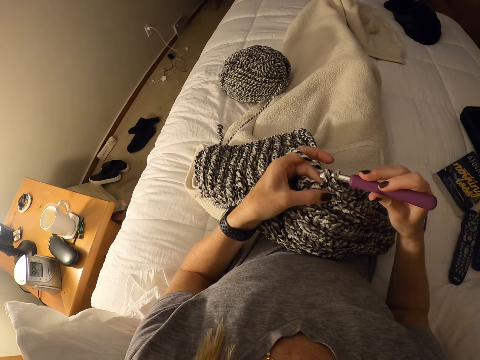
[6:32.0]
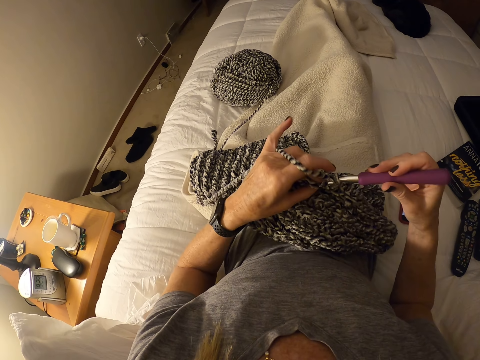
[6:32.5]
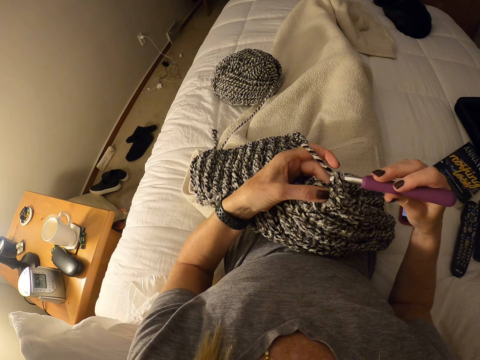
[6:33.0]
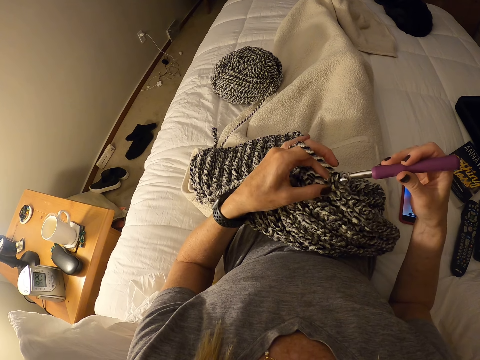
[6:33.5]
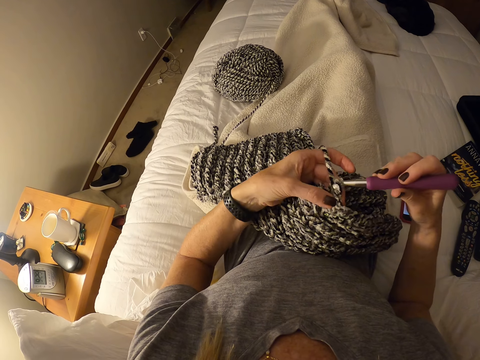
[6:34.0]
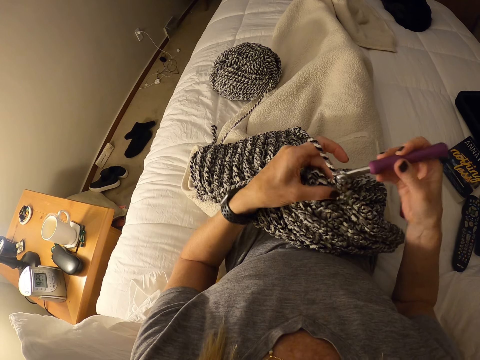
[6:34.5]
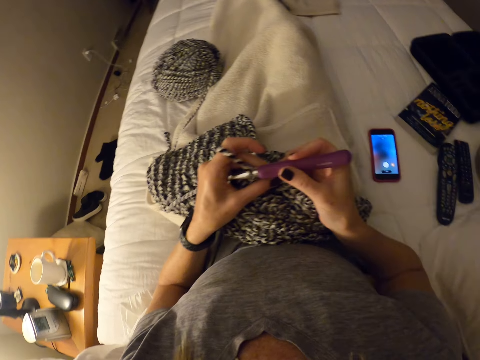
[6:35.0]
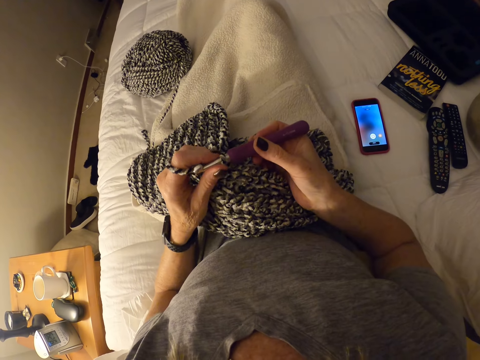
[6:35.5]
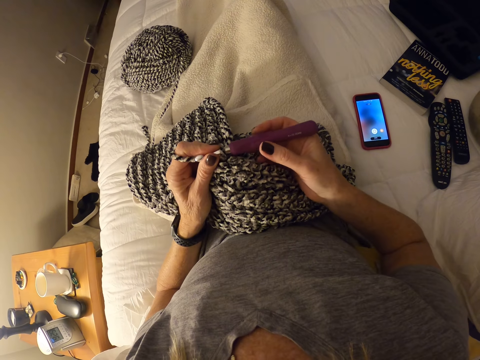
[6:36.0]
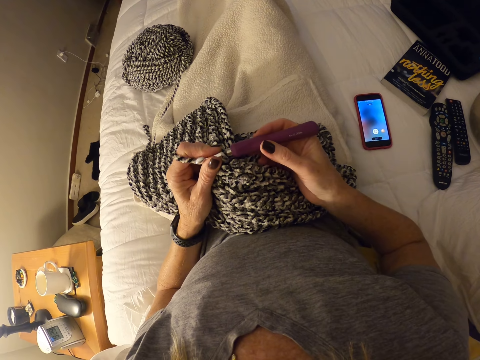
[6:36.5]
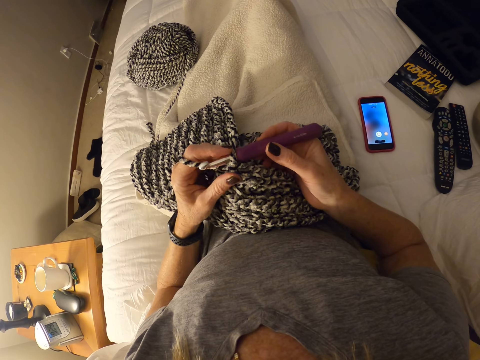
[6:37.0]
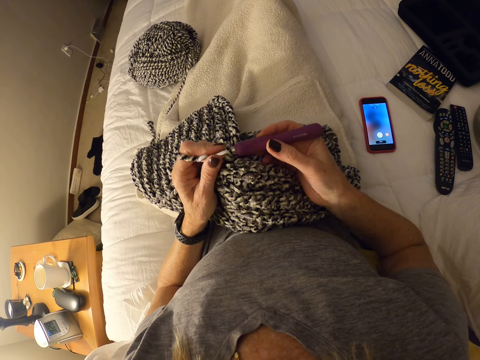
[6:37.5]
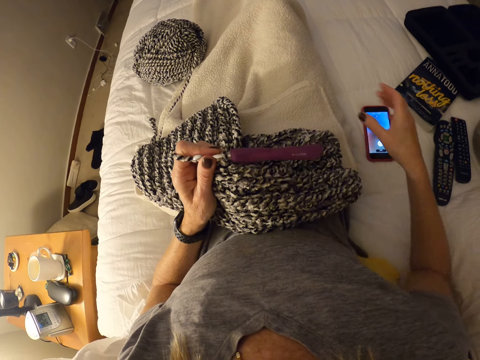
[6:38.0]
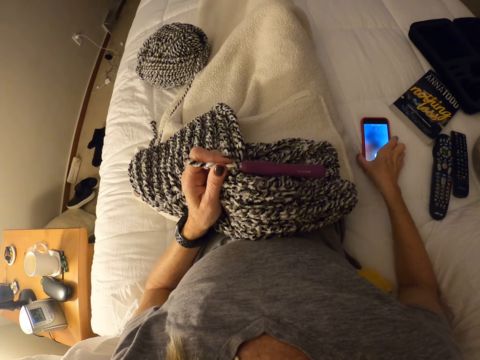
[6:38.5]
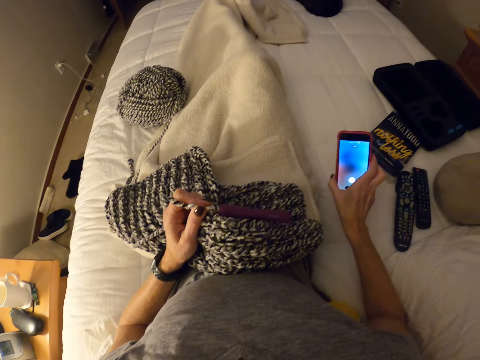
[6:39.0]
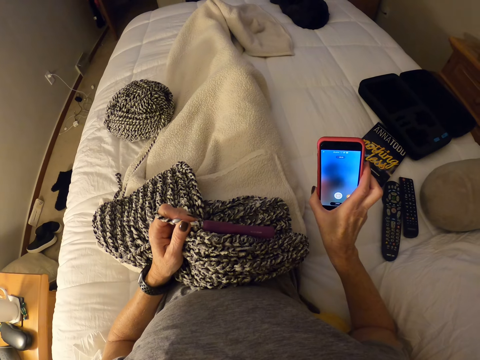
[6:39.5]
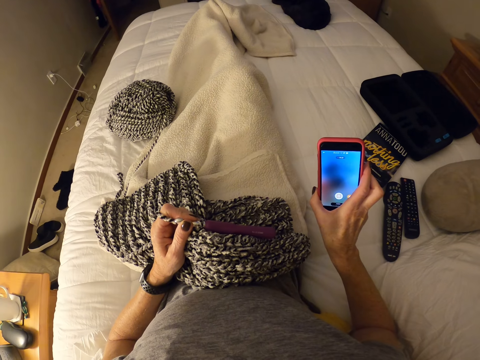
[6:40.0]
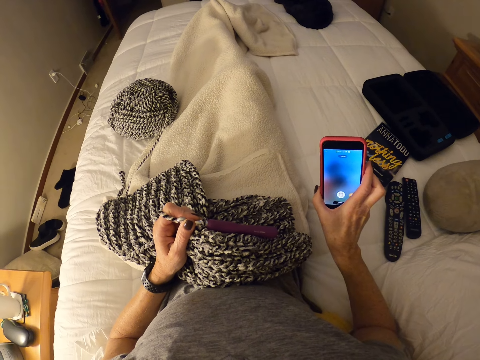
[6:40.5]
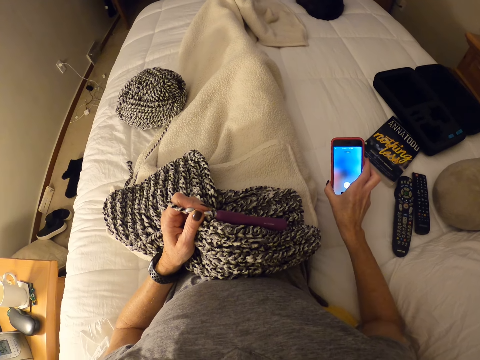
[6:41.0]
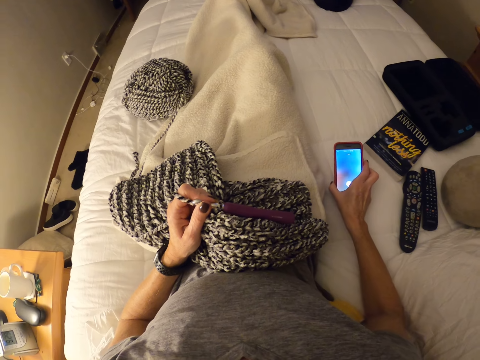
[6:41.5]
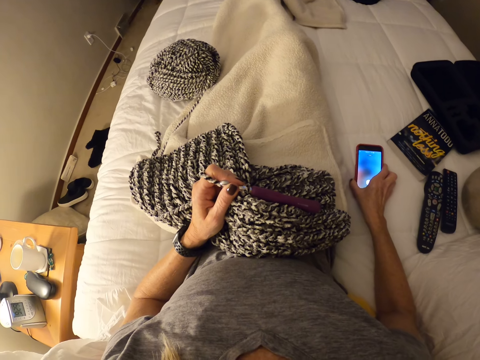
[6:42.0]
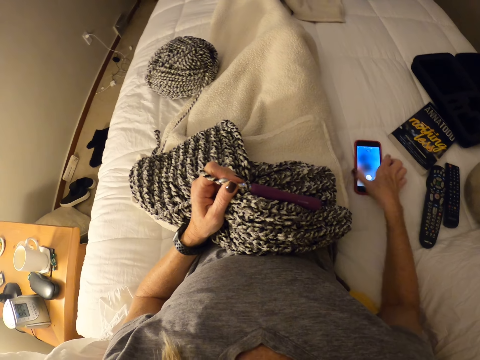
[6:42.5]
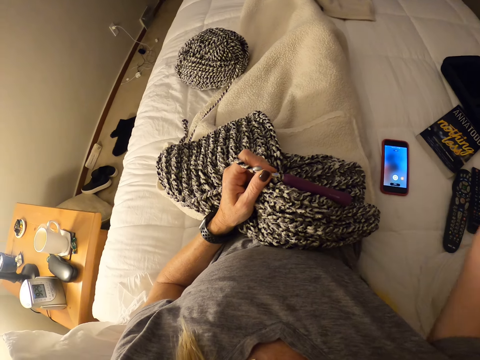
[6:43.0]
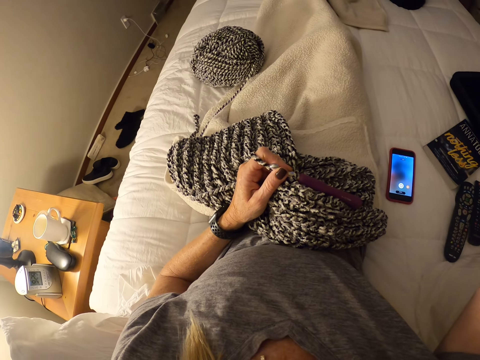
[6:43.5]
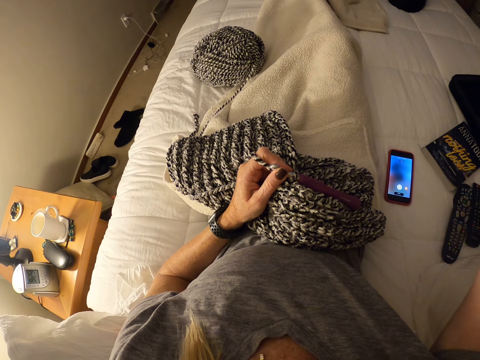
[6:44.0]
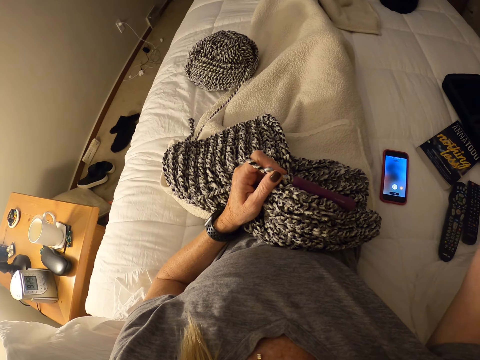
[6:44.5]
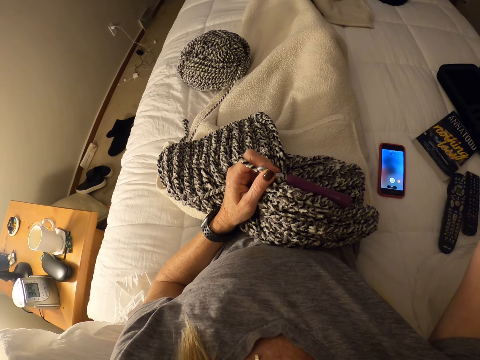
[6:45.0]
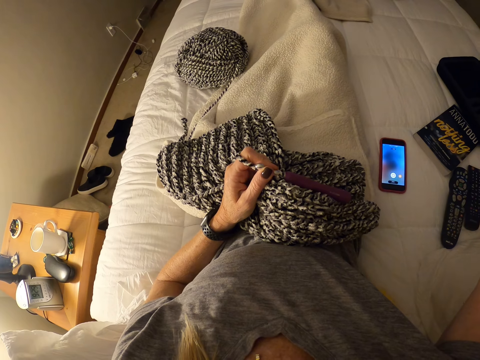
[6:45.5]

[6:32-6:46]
The camera wearer looks in the direction of a phone on the bed. She looks at the crochet hook. She picks up the phone from the bed with her right hand. She looks at the phone screen. She drops the phone on the bed. She touches her head with her right hand. She holds the video camera.
